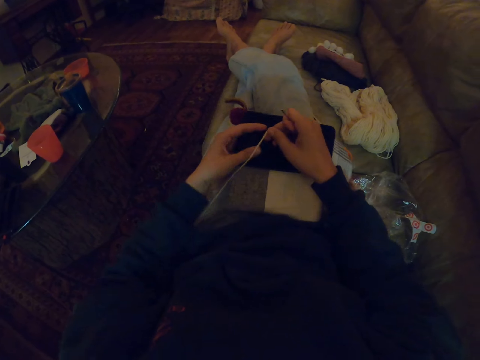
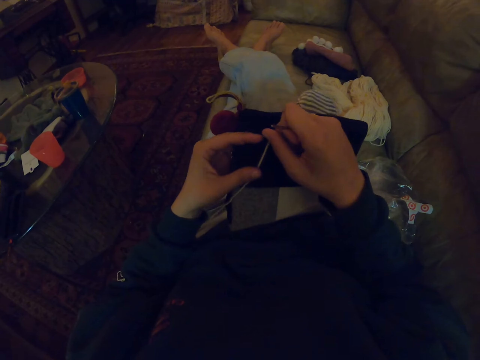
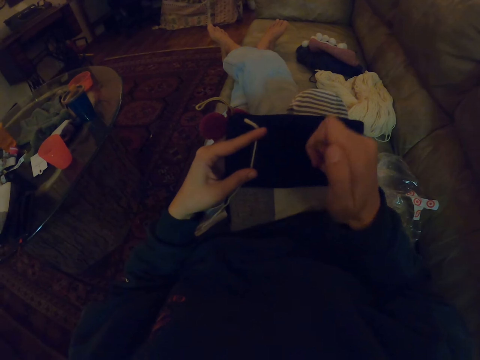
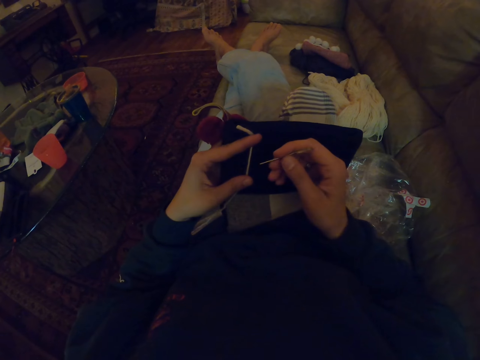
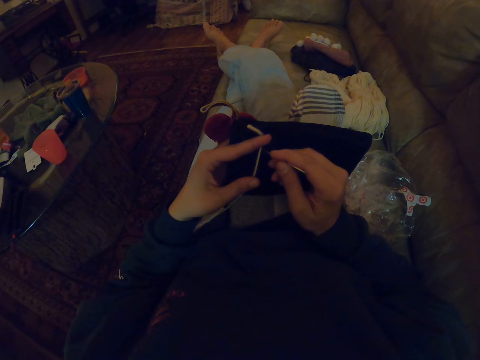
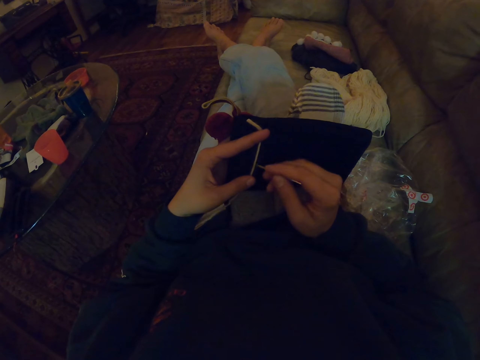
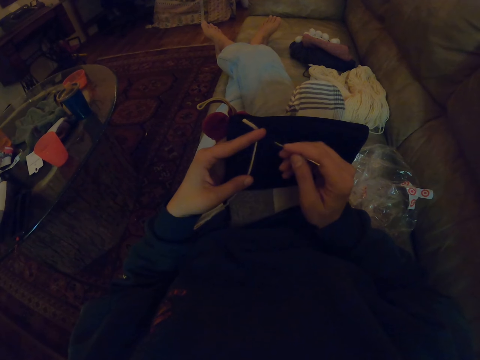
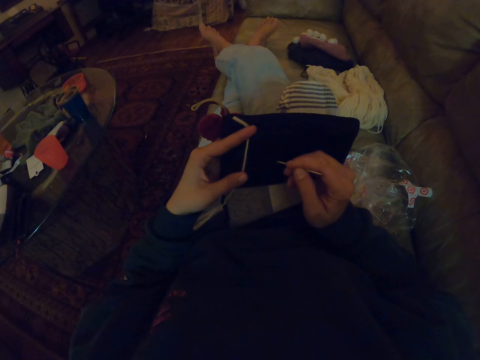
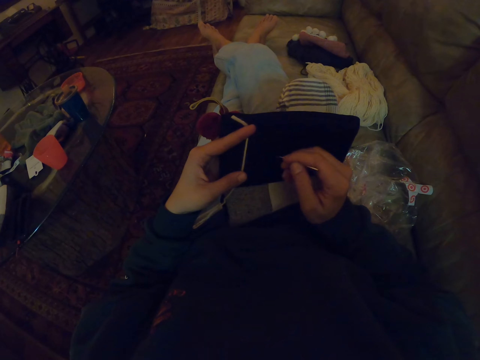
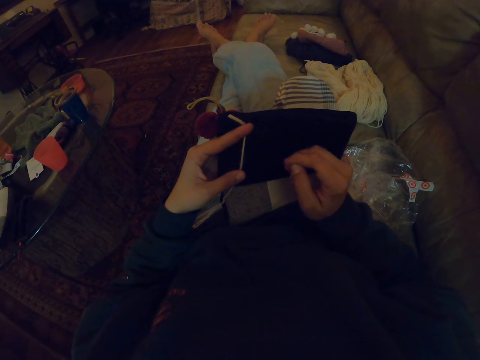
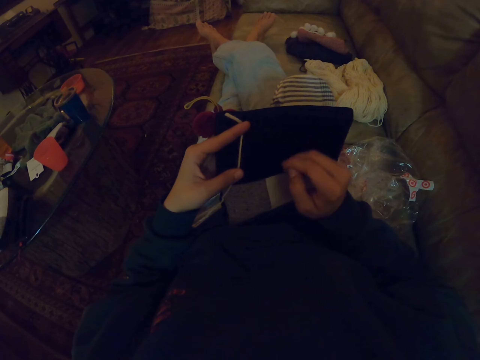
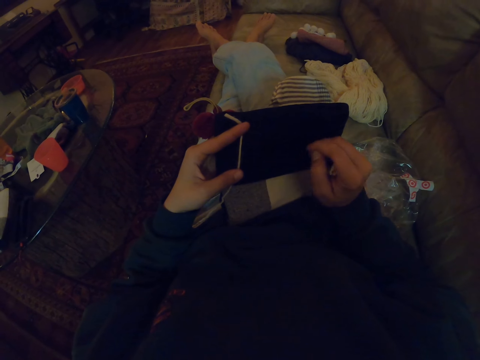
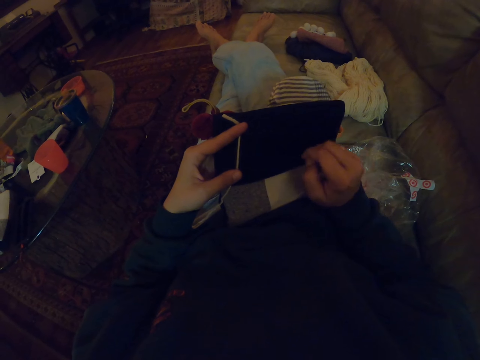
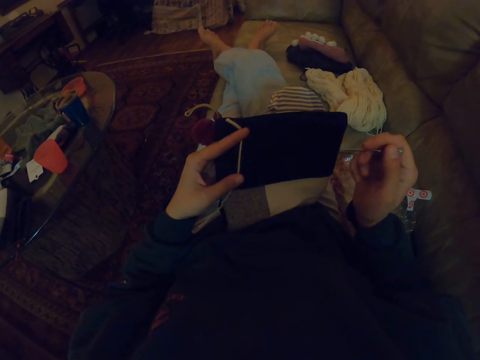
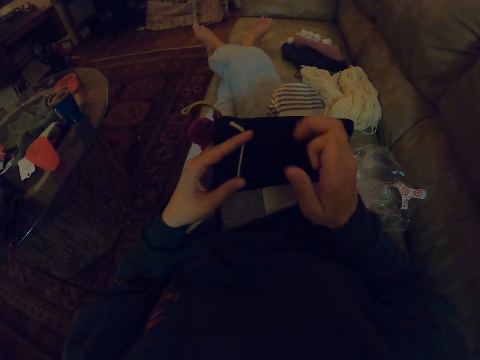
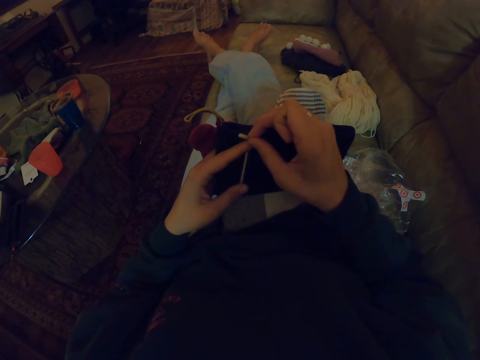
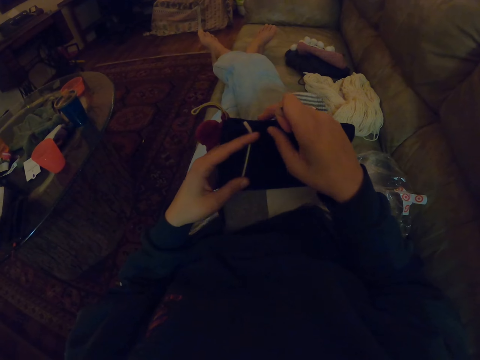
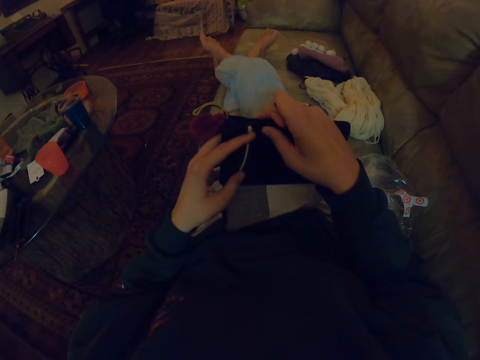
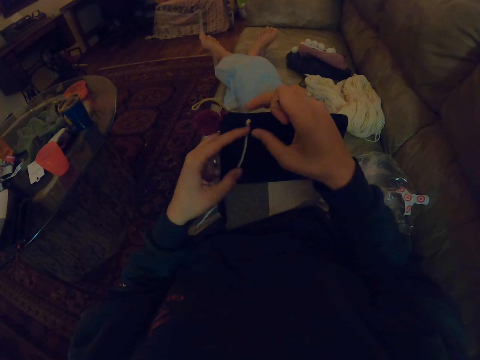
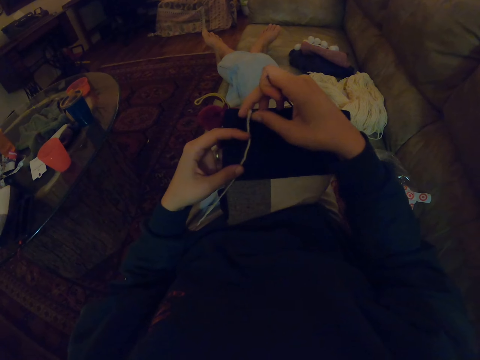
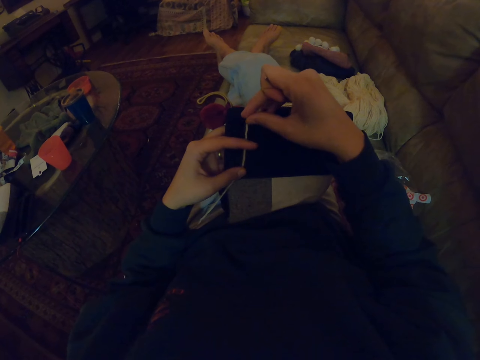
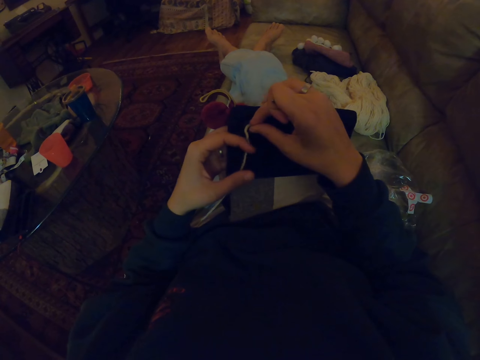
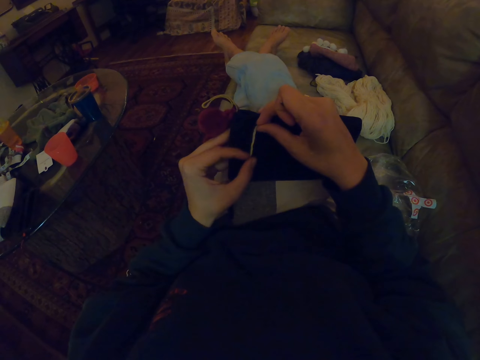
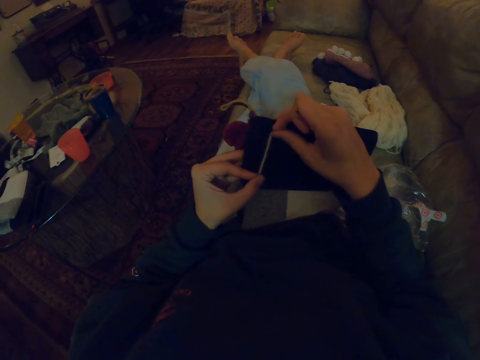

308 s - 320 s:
The camera wearer puts the thread on the woolen fabric. They draw the woolen fabric with the needle.

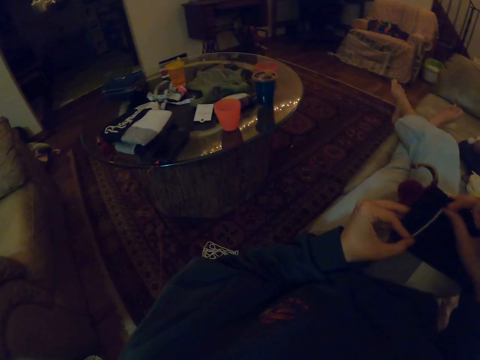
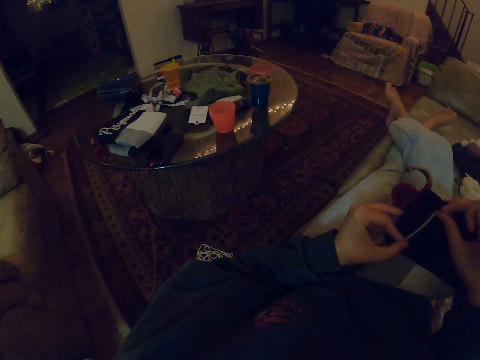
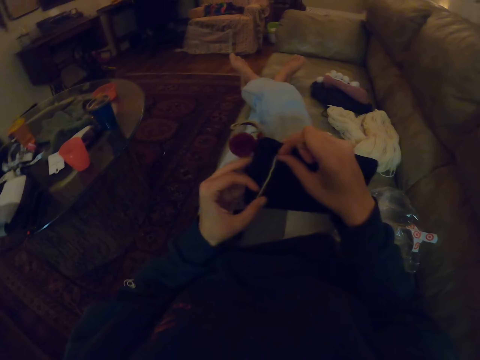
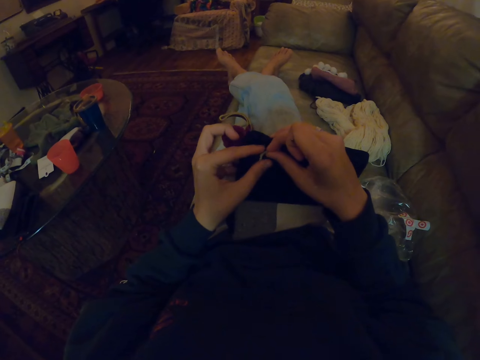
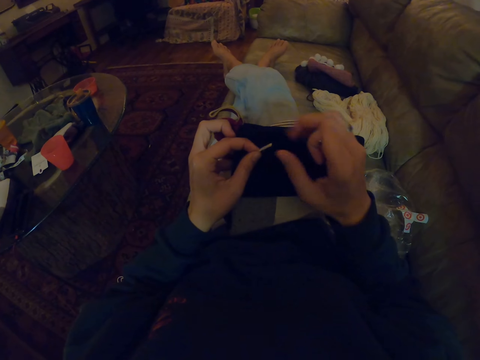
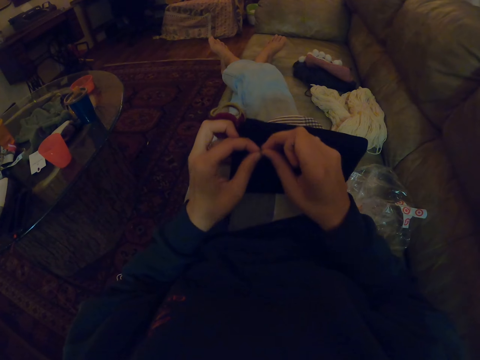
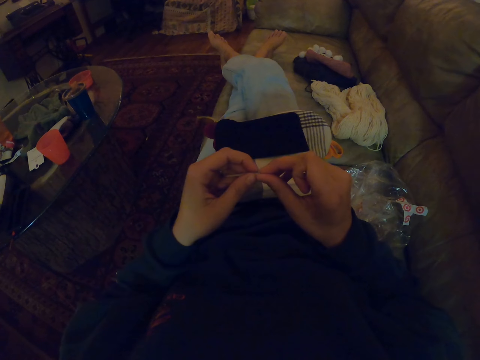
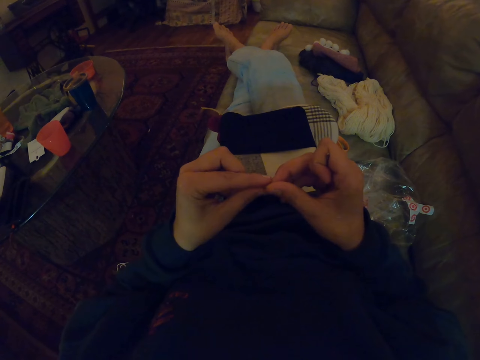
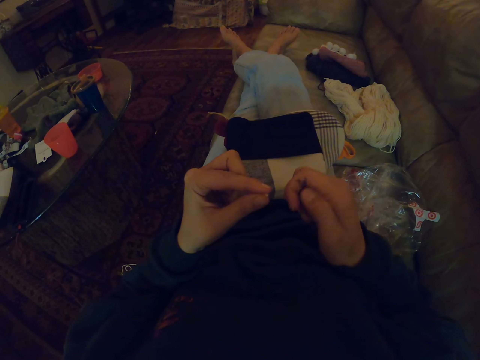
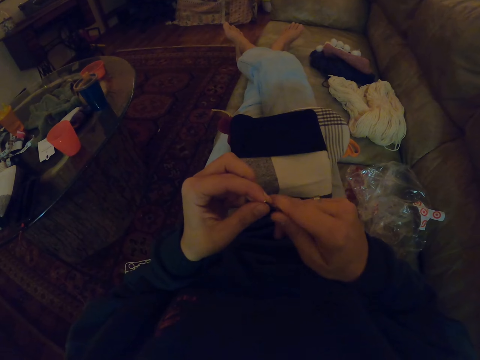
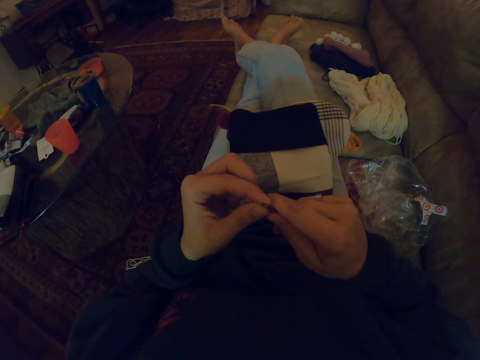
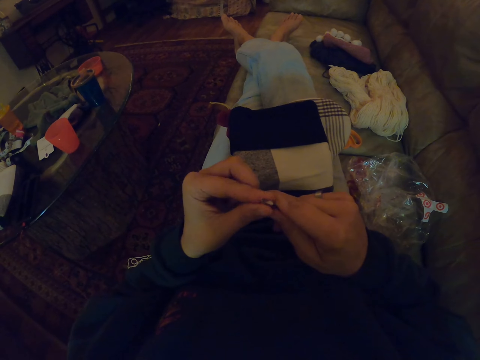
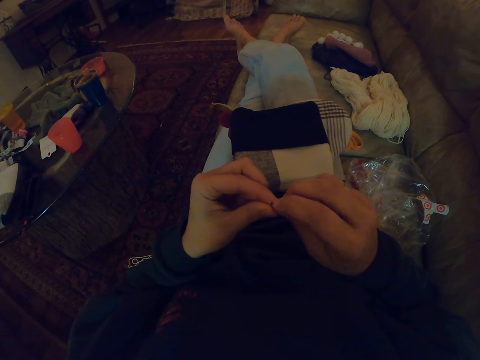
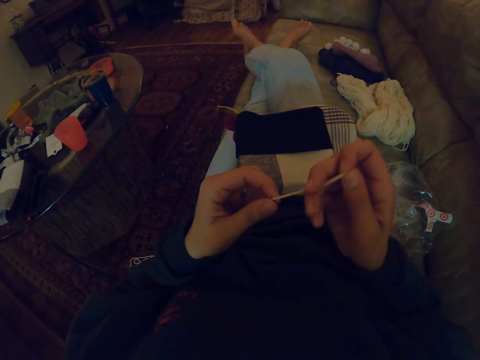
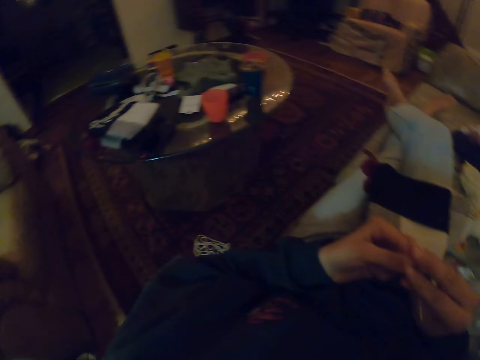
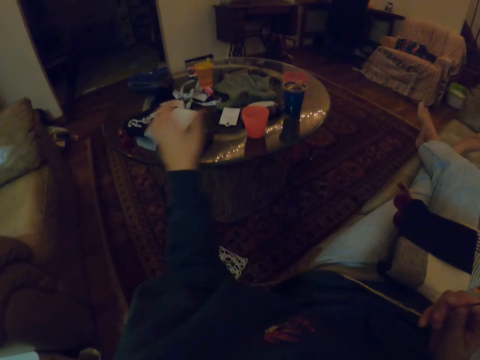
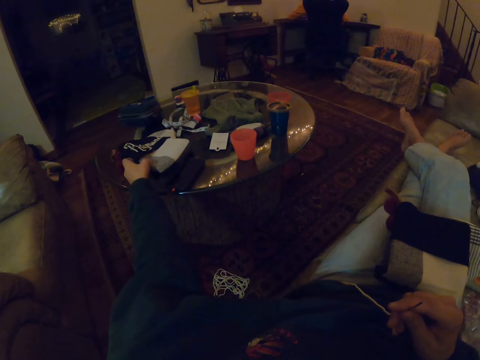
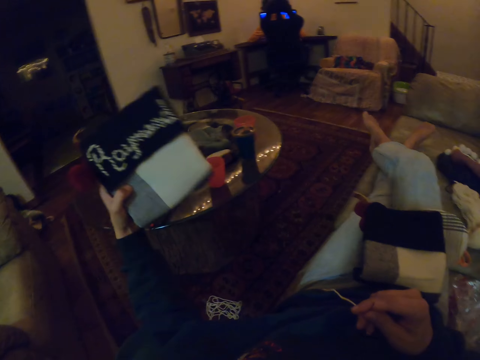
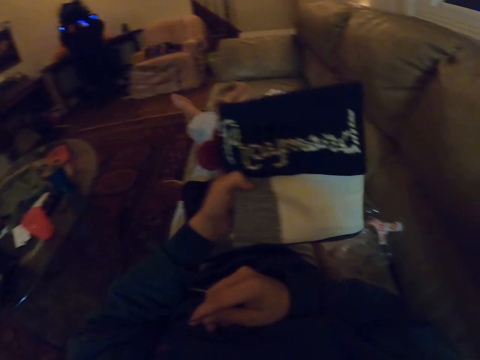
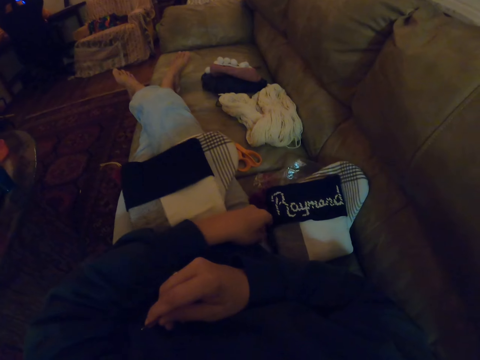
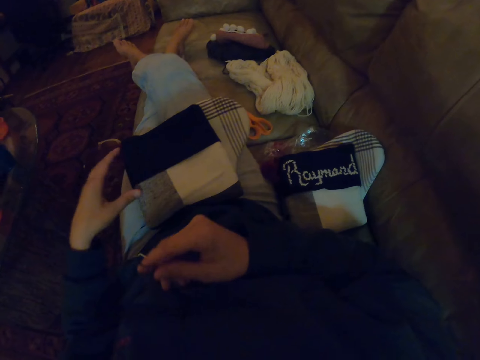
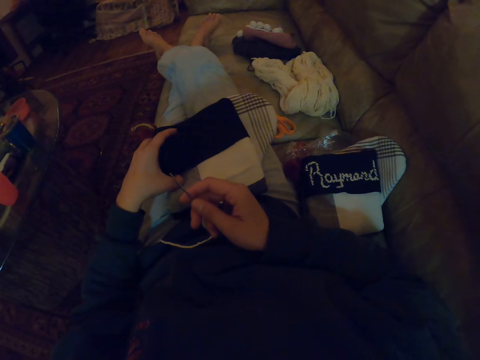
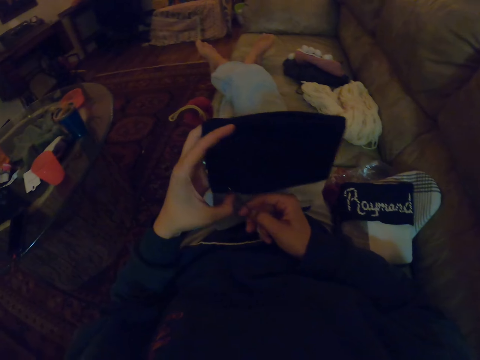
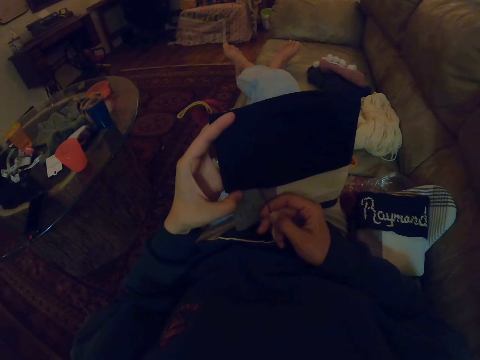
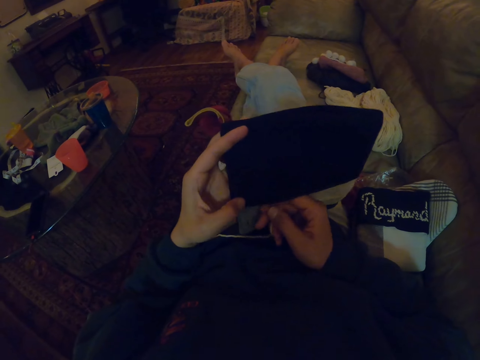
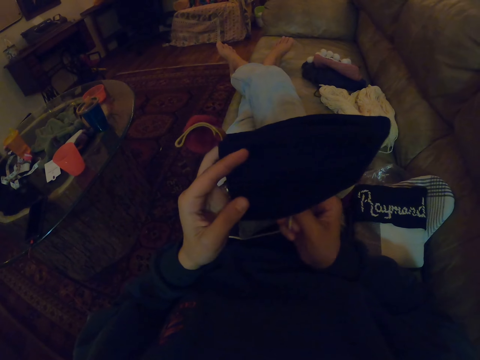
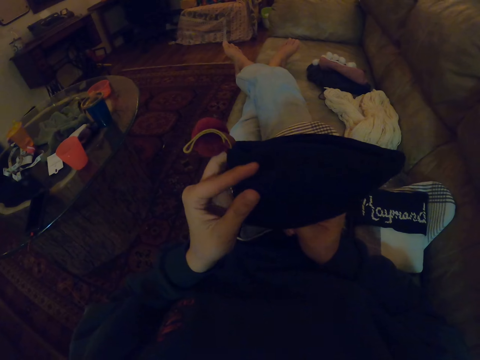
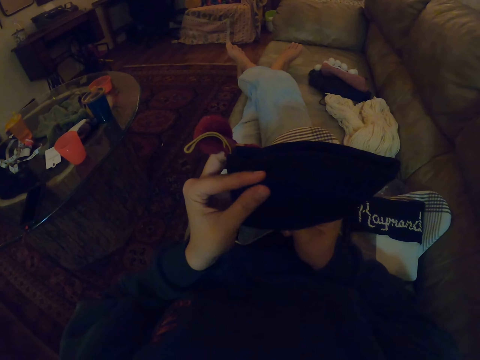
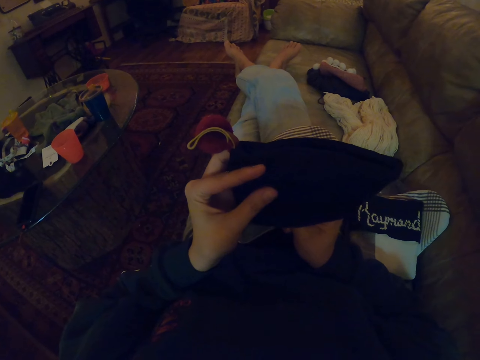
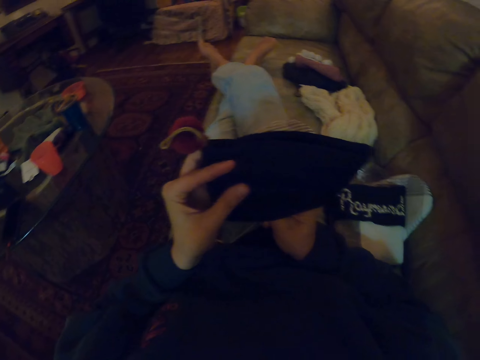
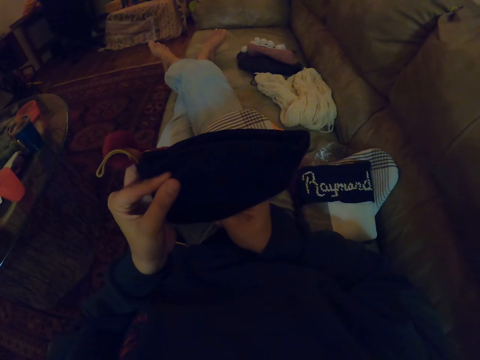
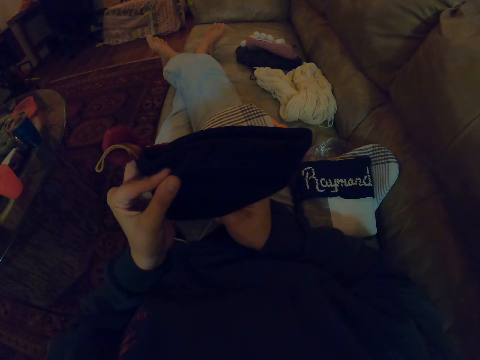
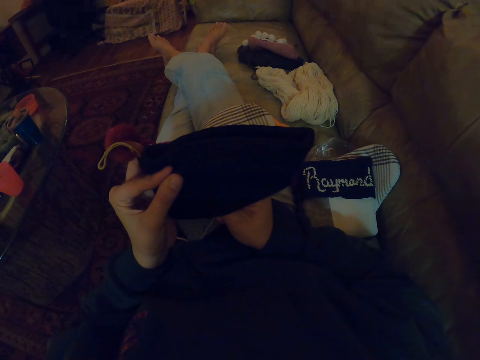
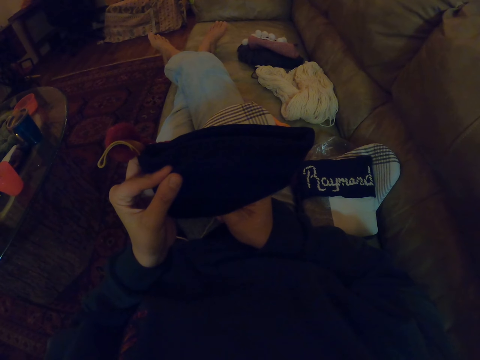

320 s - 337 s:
The camera wearer drops the woolen fabric. They insert the thread in the needle hole. They pick up the woolen fabric and put the woolen fabric on the sofa. They knit the woolen fabric with the needle and thread.
